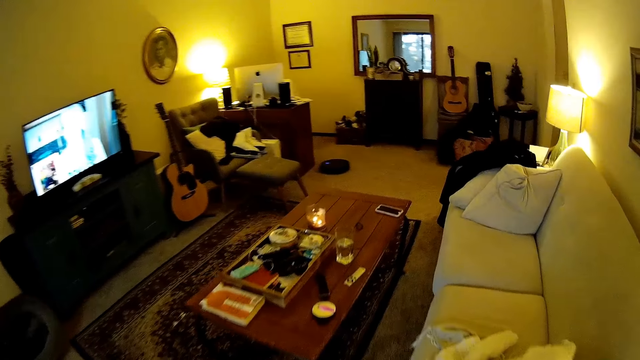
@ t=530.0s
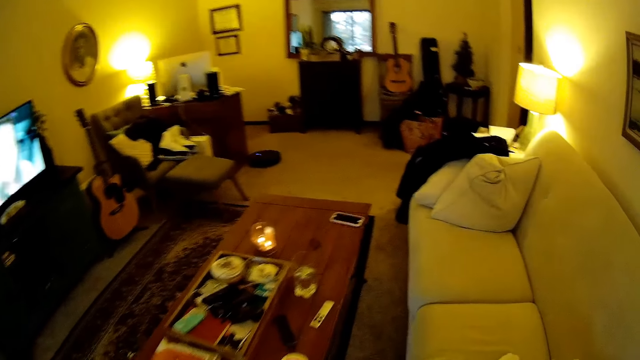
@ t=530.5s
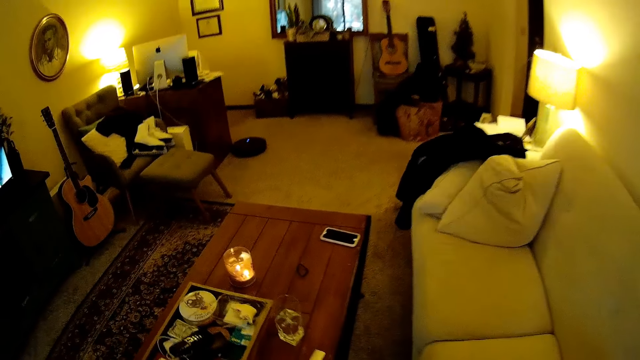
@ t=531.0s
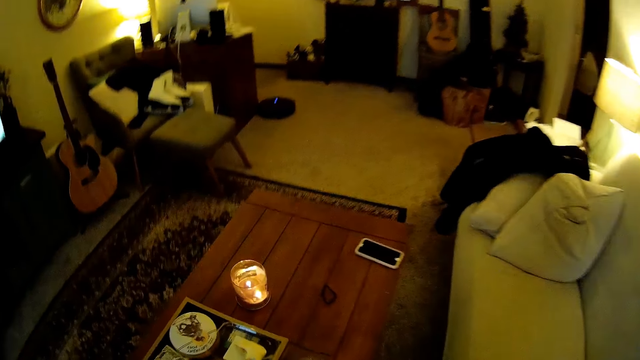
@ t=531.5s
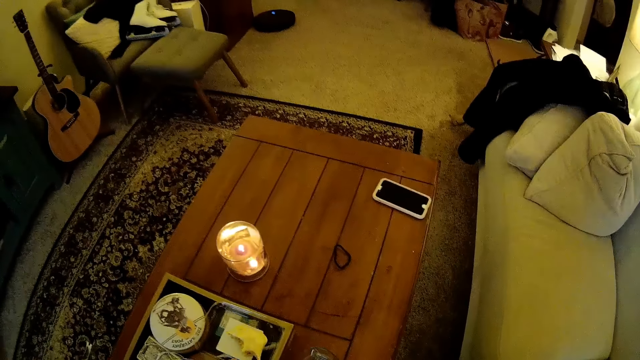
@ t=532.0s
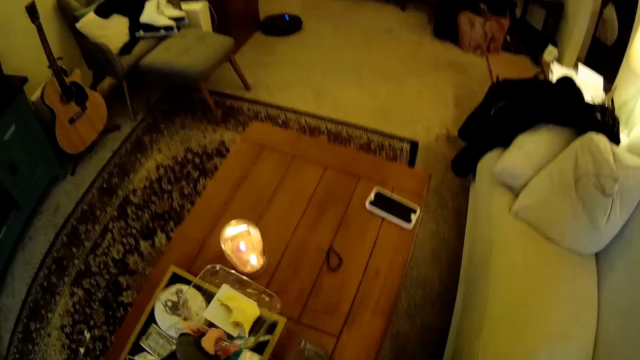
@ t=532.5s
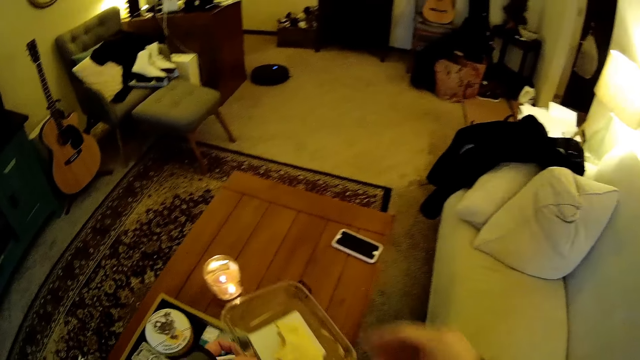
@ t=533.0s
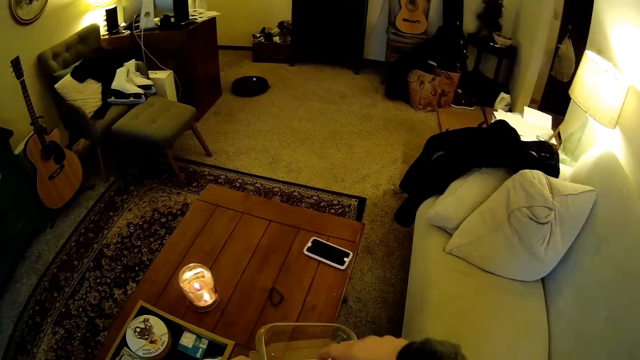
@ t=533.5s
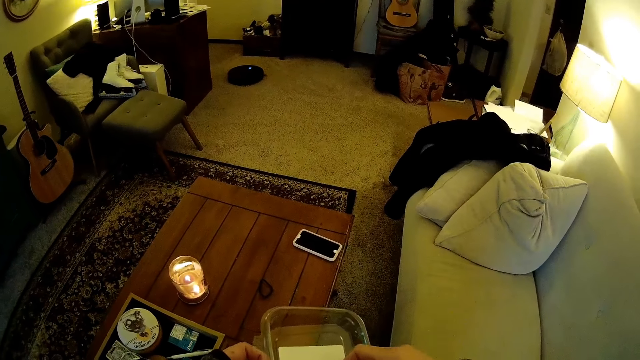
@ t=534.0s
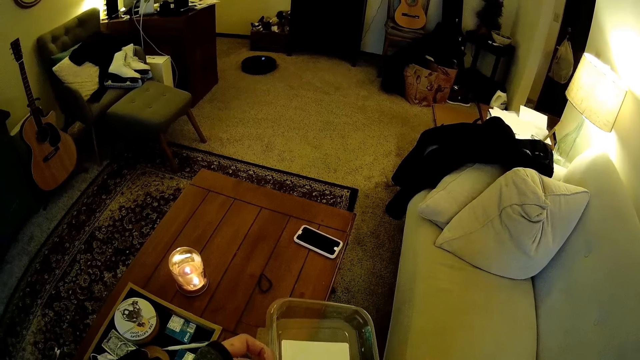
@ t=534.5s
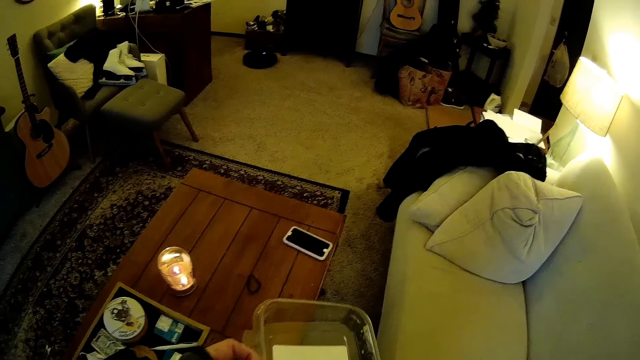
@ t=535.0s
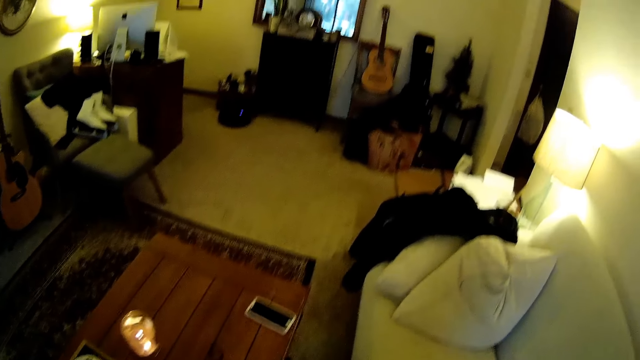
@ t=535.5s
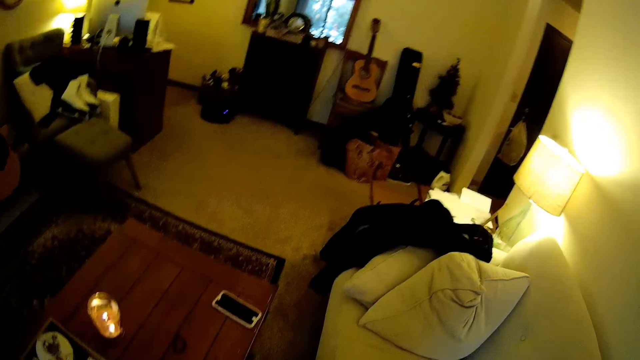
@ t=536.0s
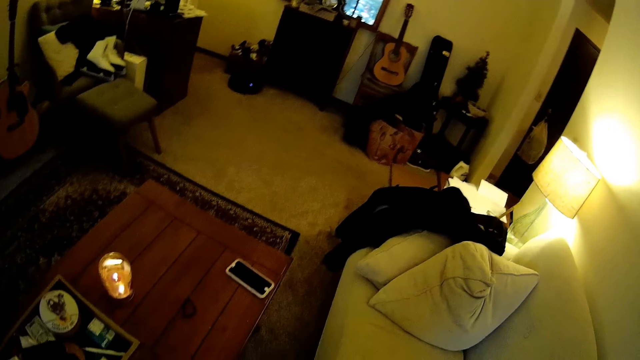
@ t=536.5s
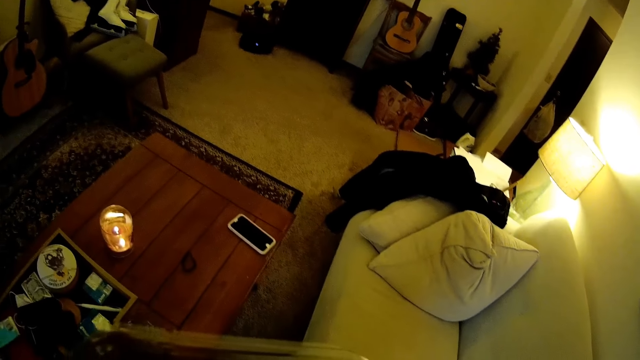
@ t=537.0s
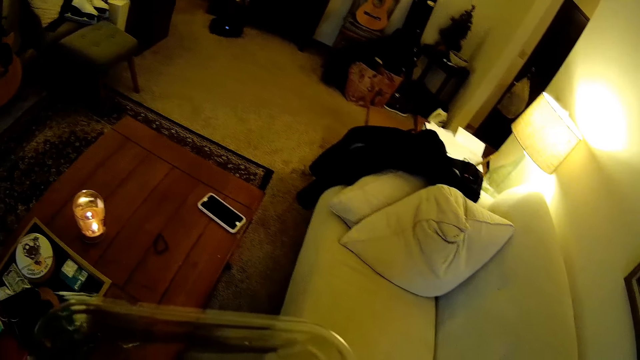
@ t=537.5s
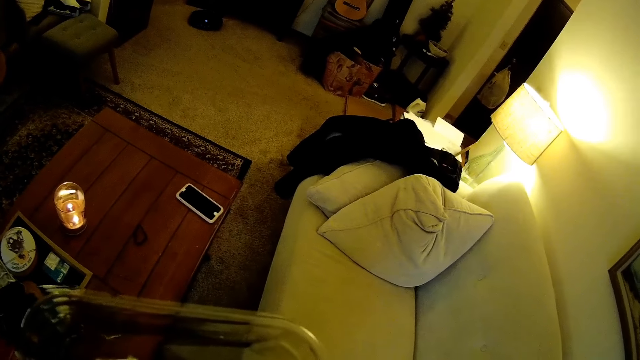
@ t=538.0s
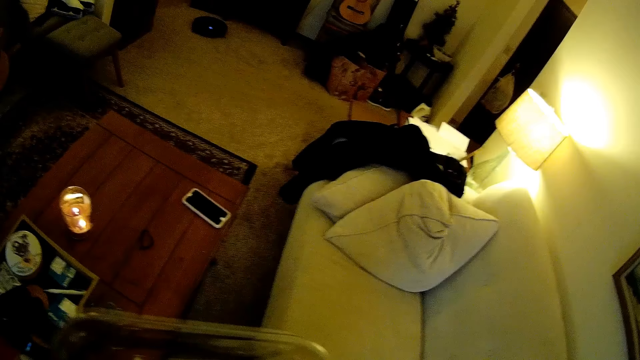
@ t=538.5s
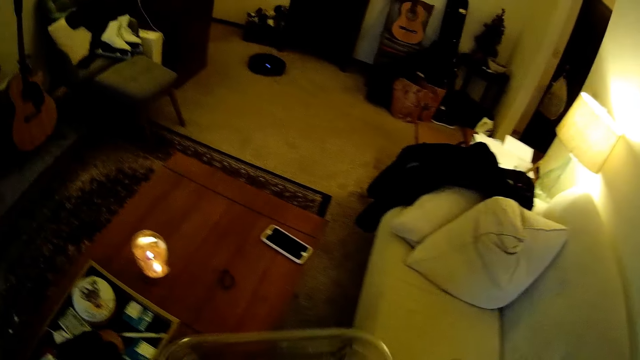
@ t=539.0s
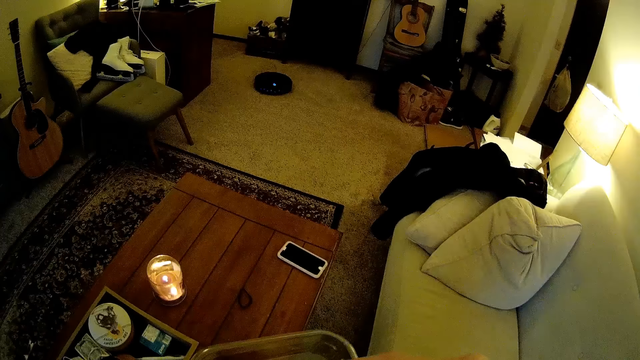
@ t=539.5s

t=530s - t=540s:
The camera wearer picks up a plate from a center table with her left hand. She picks up a sandwich from the plate in her left hand with her right hand. She looks around.

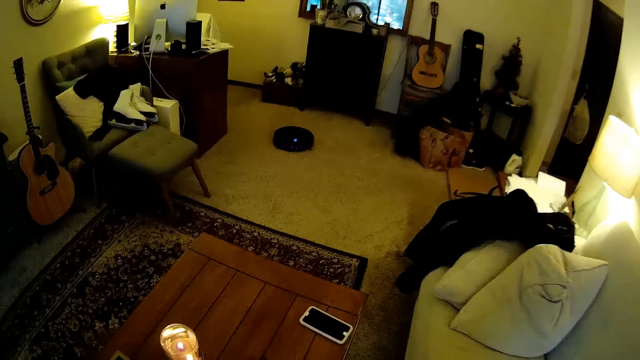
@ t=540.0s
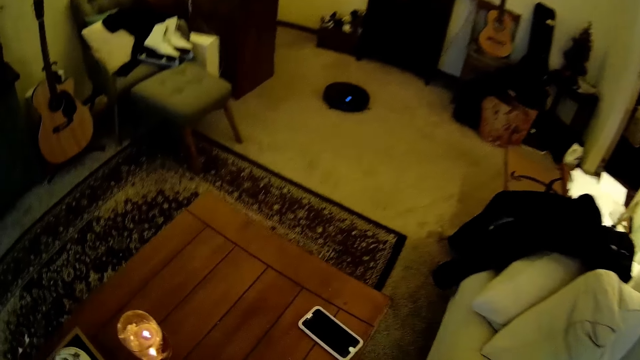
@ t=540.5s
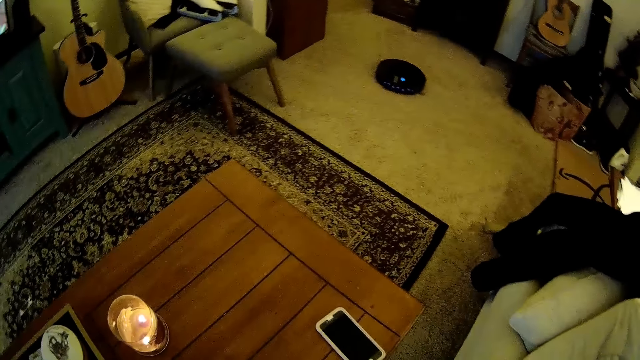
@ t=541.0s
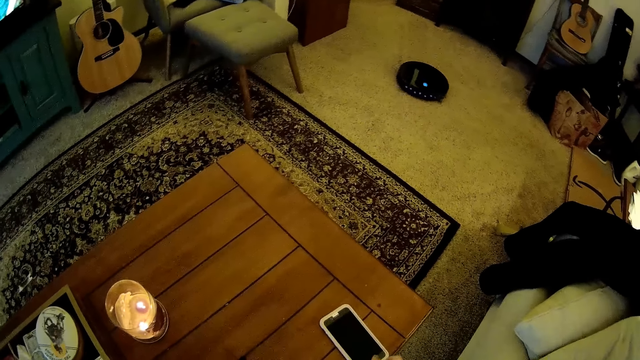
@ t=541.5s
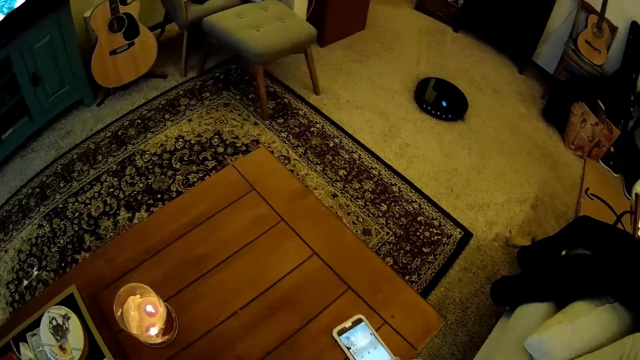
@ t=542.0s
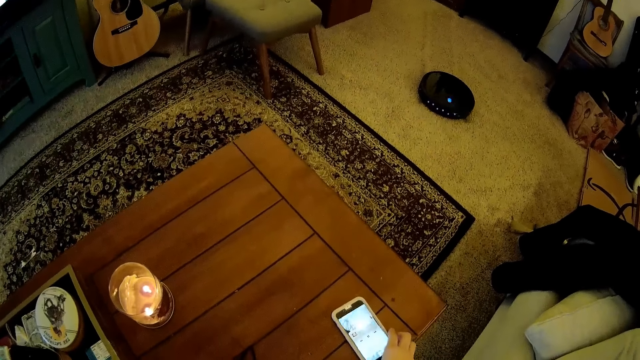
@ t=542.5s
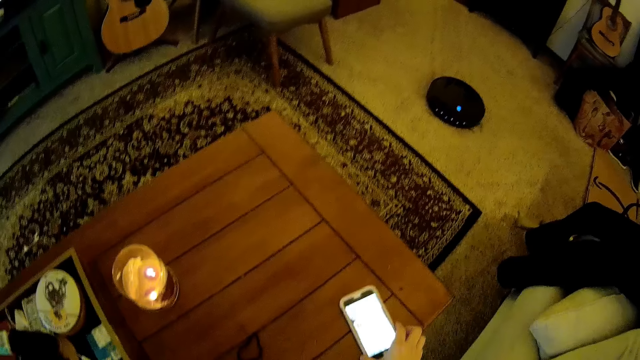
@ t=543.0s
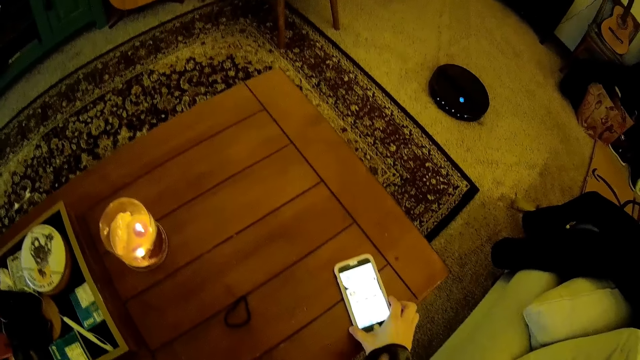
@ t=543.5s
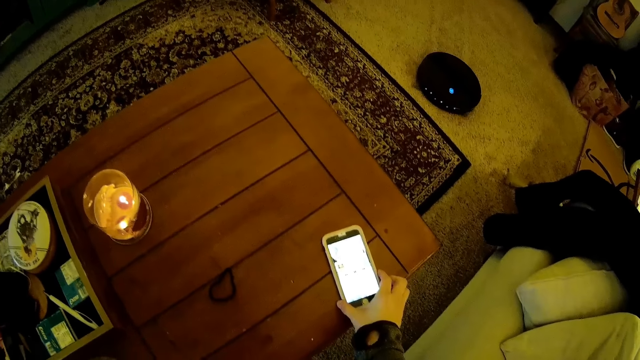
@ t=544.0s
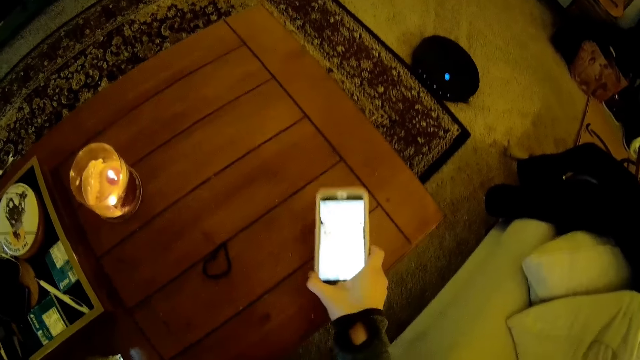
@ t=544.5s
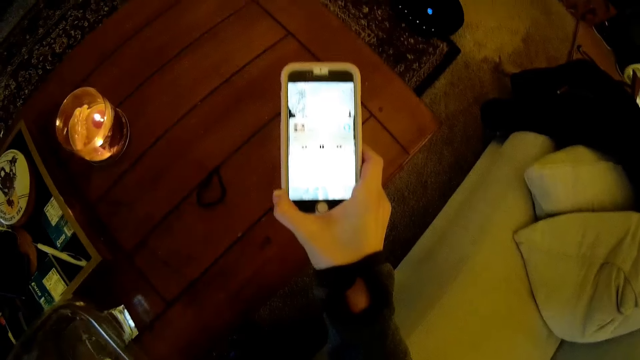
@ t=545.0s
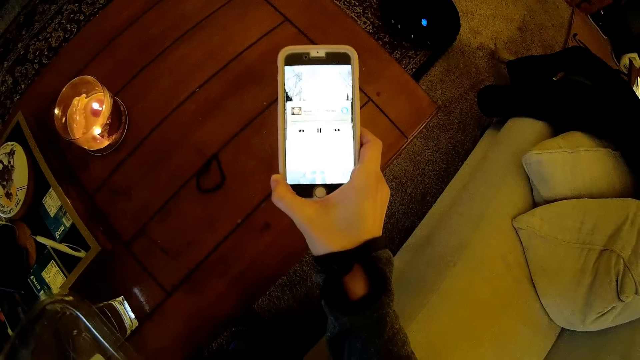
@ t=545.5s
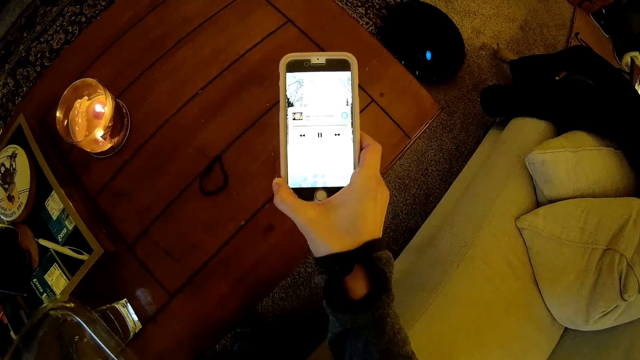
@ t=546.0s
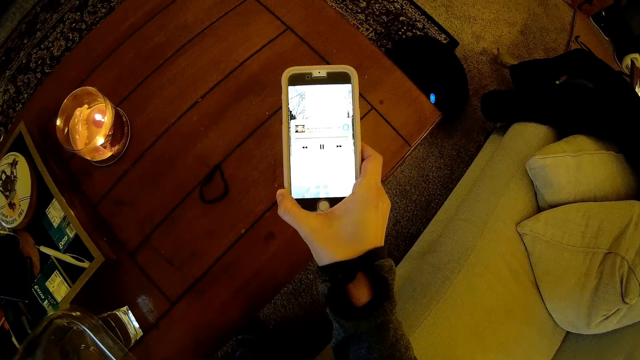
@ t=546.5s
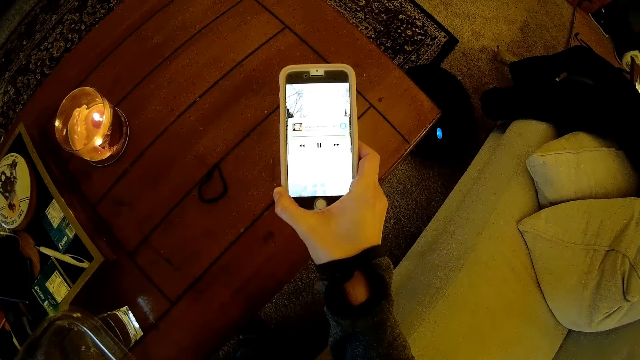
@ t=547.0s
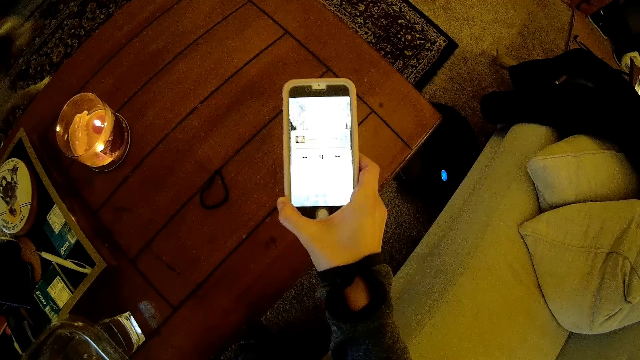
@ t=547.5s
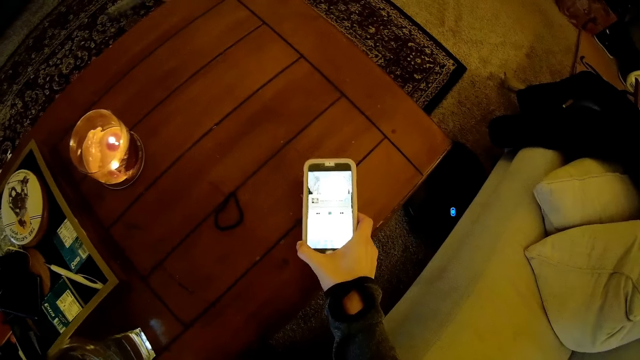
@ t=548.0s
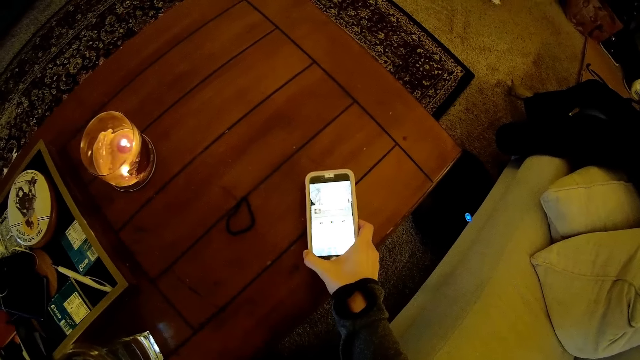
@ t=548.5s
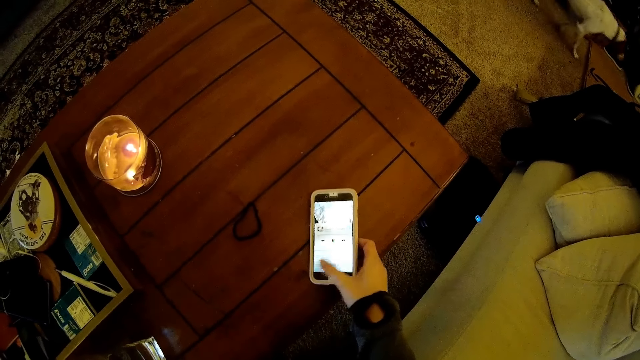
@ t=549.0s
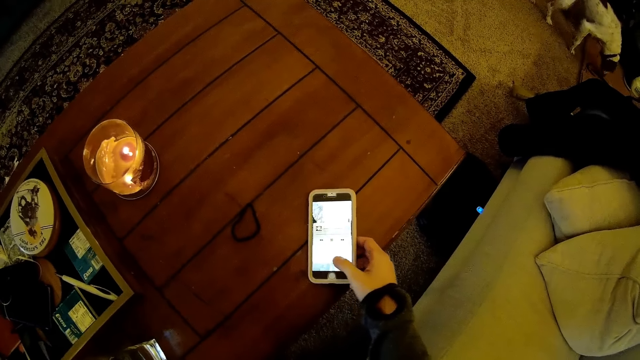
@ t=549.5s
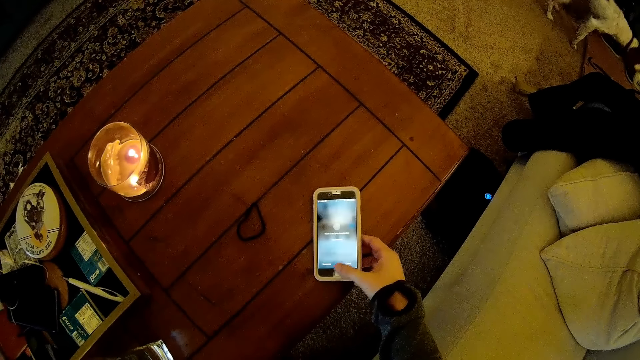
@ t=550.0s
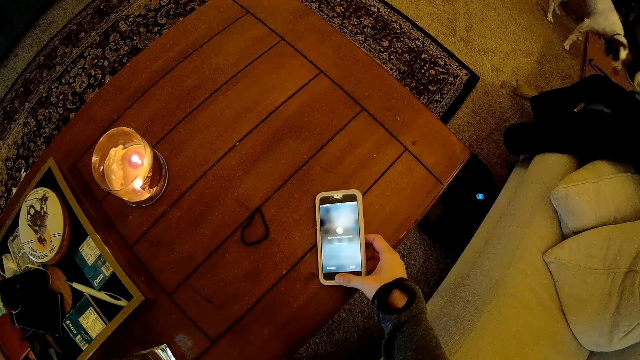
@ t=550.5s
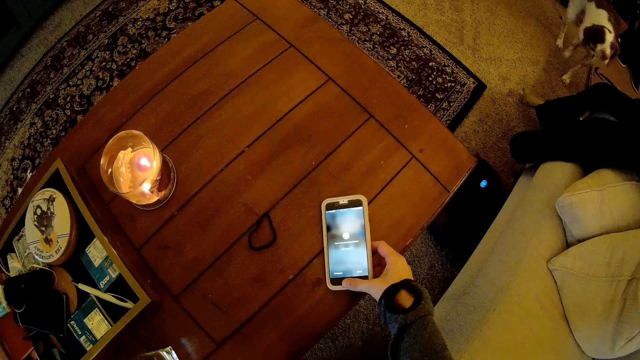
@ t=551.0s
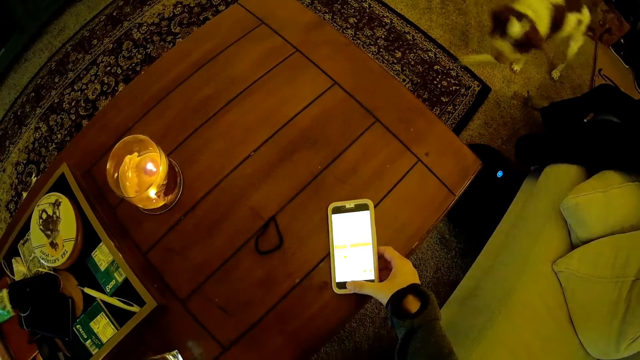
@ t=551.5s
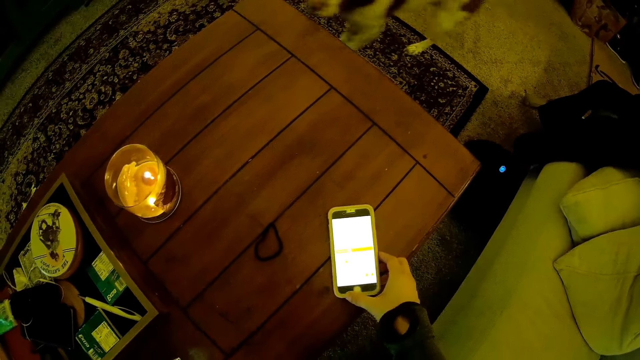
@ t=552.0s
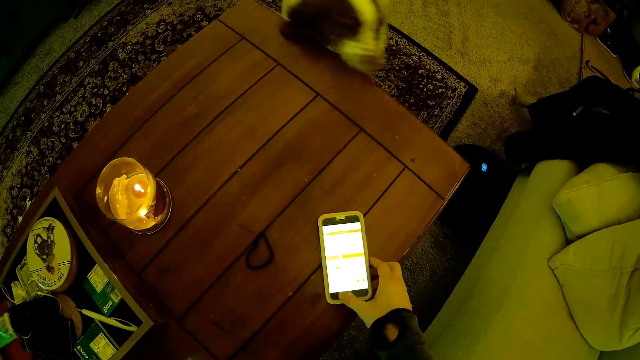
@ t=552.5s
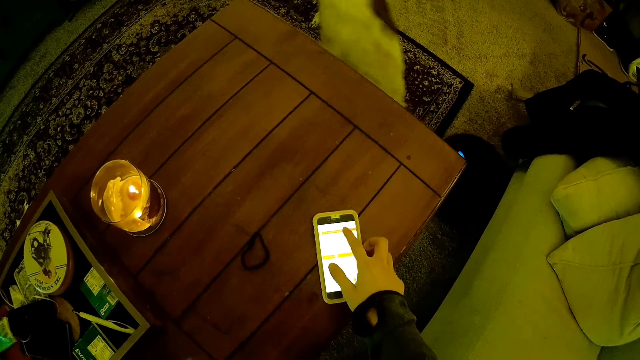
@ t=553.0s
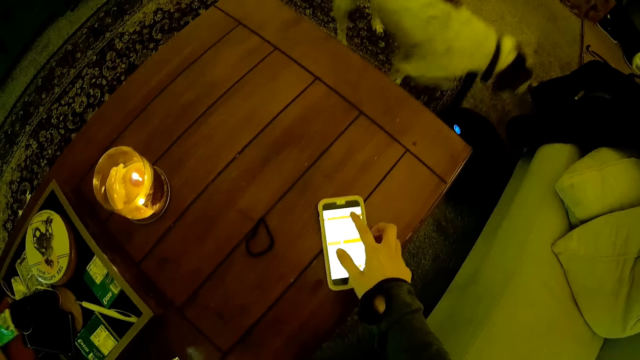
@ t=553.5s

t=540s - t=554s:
The camera wearer operates a phone on the center table with her right hand. She picks up the phone, stares at the phone and drops the phone. She operates the phone.
